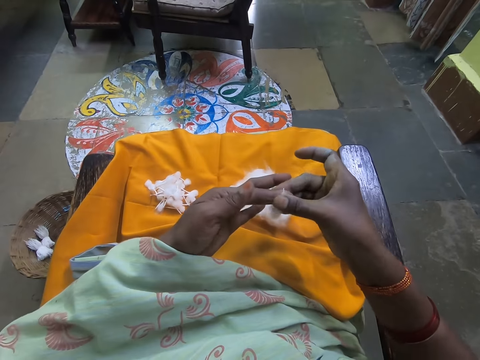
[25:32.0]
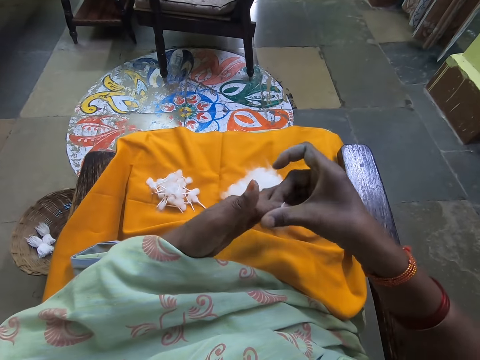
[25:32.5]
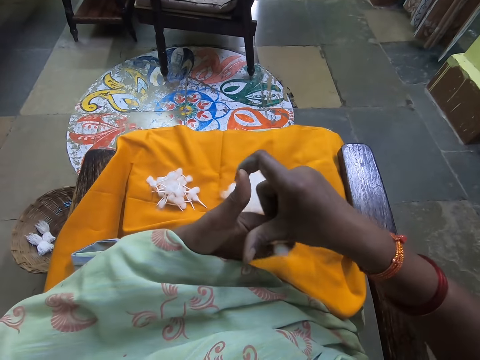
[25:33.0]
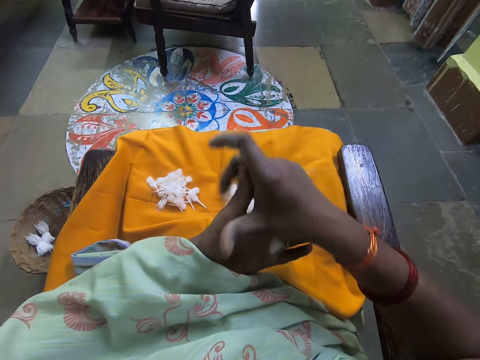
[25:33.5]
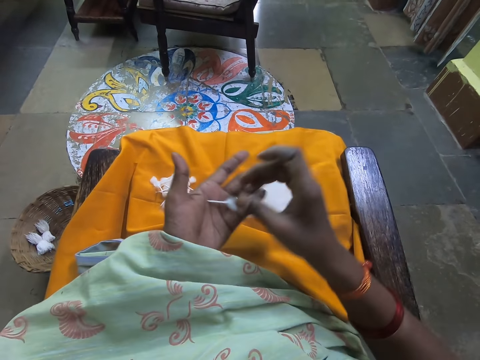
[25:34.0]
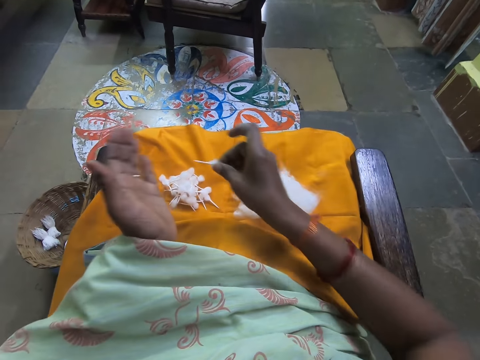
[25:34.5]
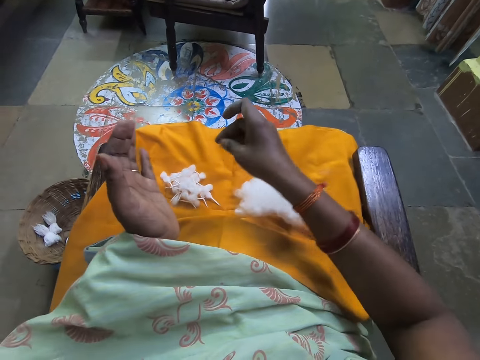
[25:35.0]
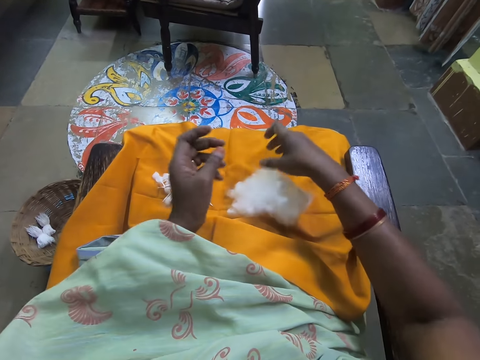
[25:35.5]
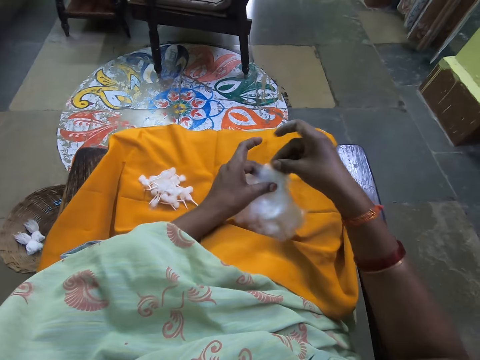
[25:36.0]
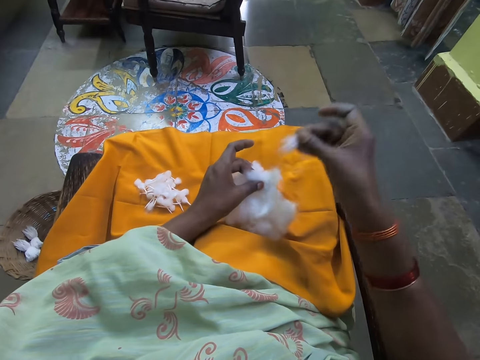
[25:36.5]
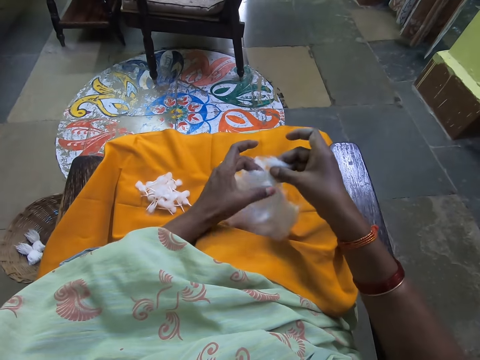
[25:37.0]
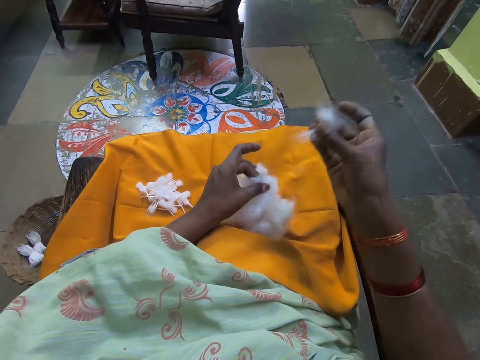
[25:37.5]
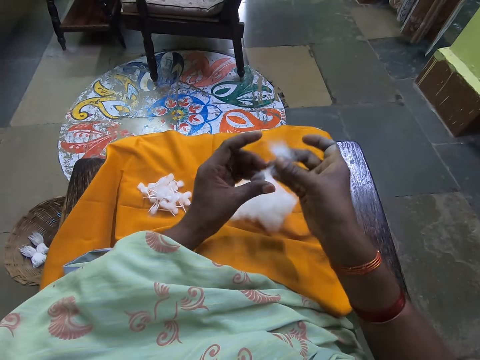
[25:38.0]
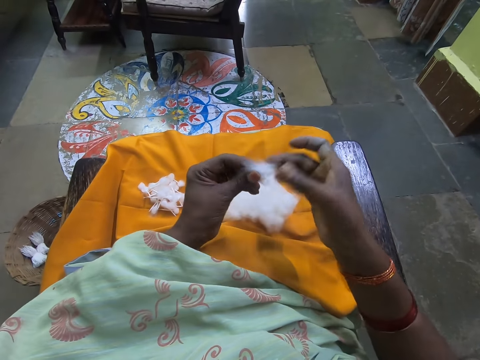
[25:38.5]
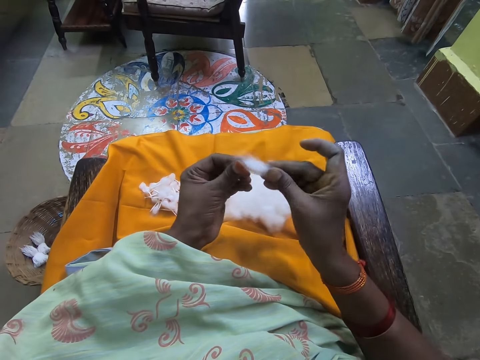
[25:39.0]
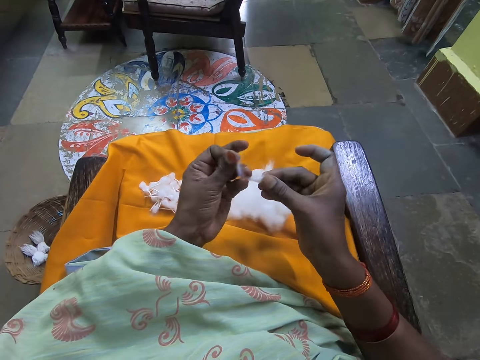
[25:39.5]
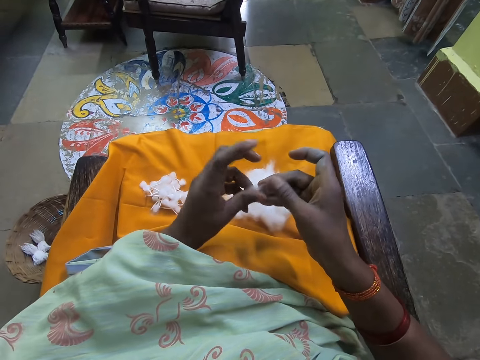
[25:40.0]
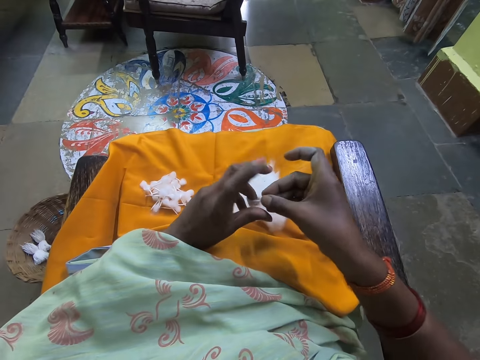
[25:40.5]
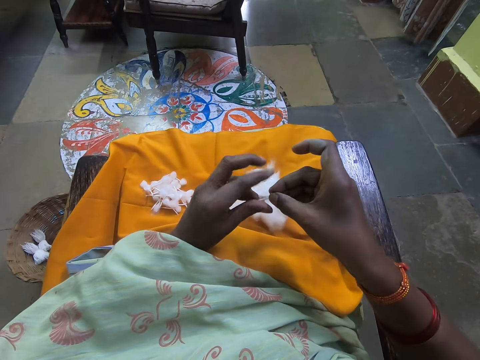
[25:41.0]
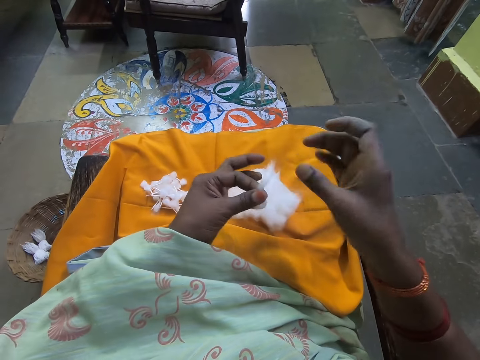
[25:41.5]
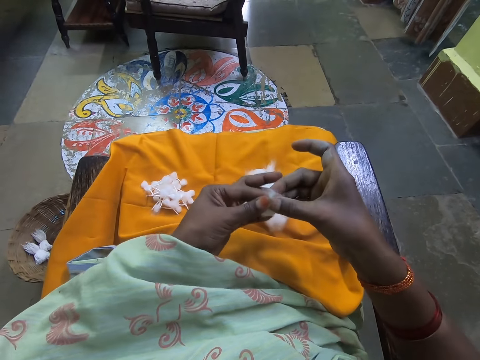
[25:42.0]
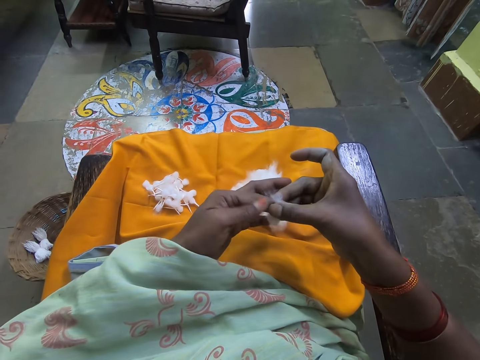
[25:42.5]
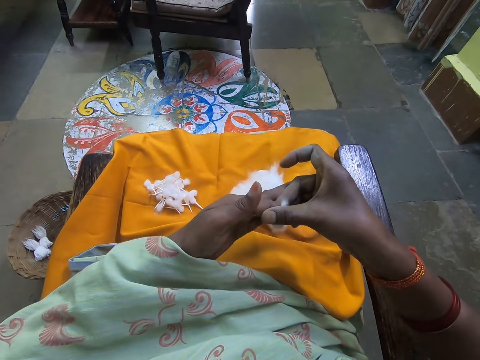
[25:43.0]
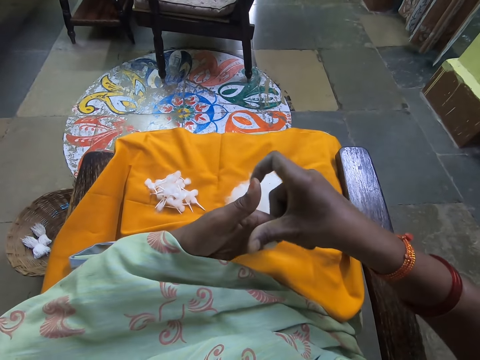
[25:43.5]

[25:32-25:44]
The camera wearer attaches the cotton wool together. She rolls the cotton wool on her palms. She places the cotton on her legs with her right hand. She picks cotton from the ball of cotton on her legs with her right hand. She pulls the cotton wool. She rolls the cotton on her fingers with her hands.

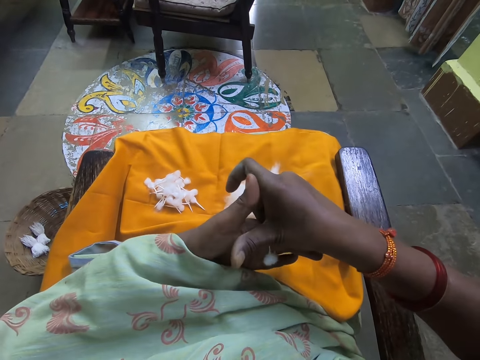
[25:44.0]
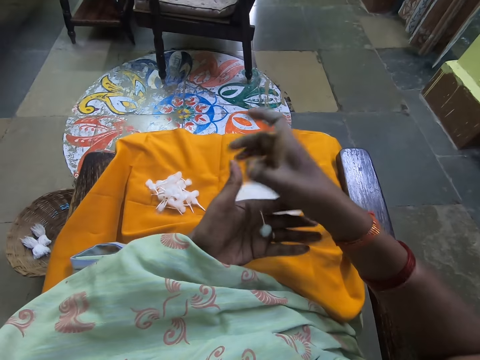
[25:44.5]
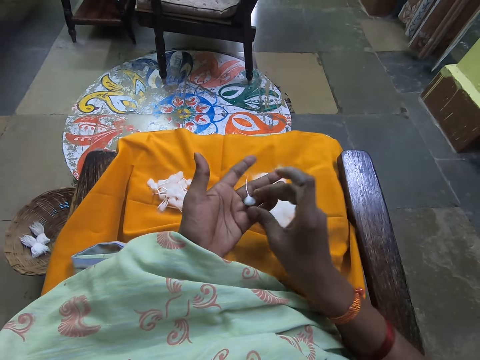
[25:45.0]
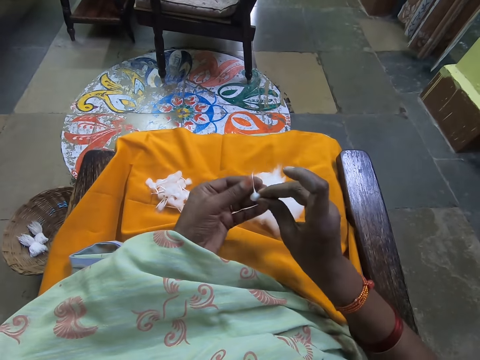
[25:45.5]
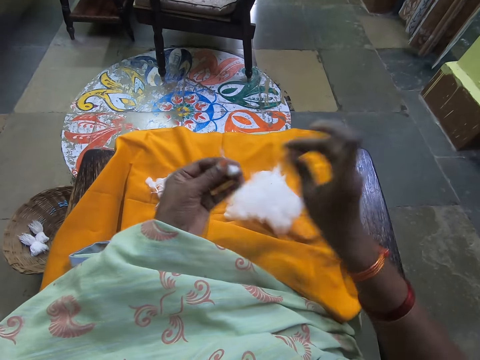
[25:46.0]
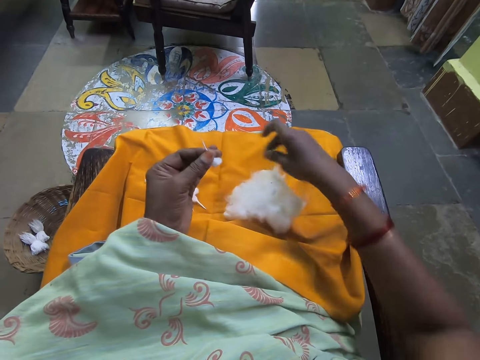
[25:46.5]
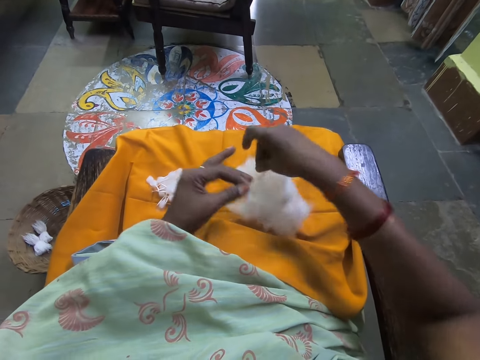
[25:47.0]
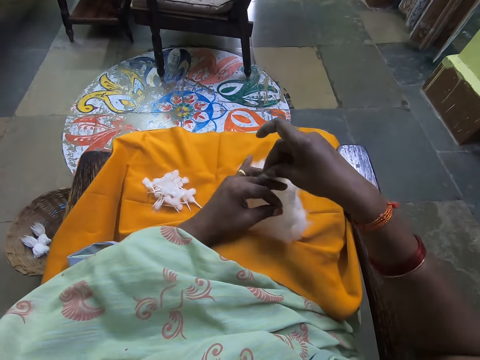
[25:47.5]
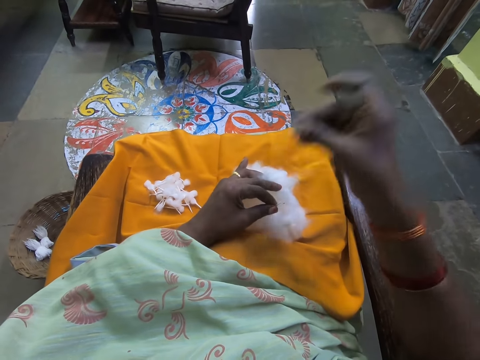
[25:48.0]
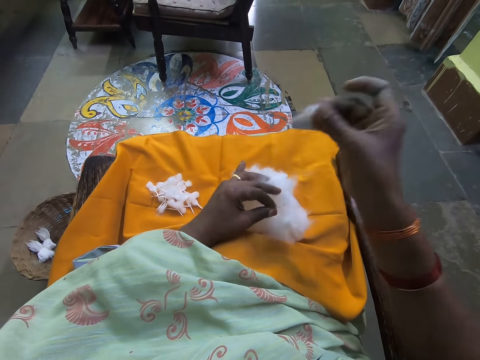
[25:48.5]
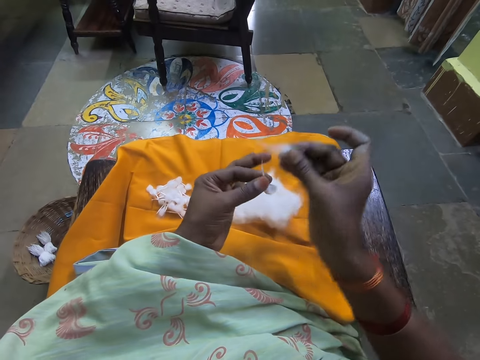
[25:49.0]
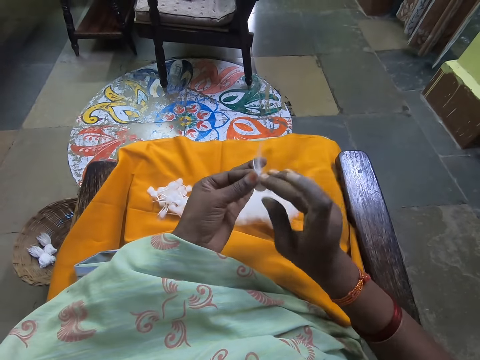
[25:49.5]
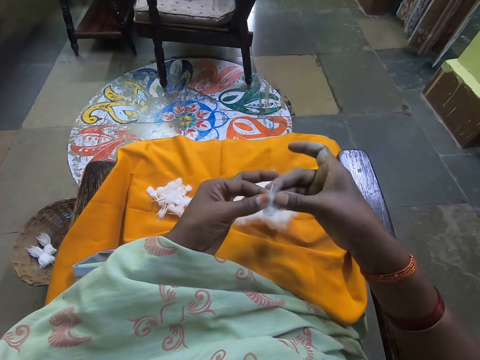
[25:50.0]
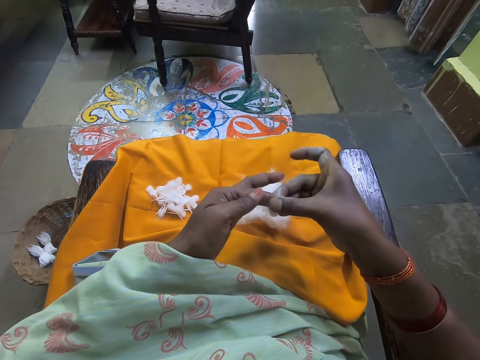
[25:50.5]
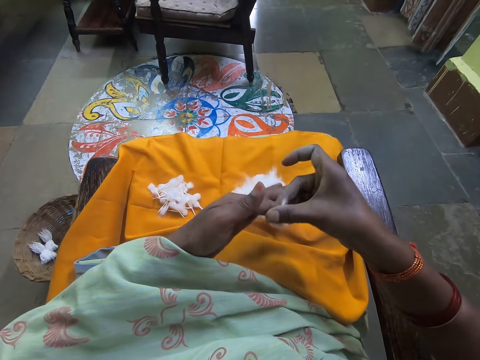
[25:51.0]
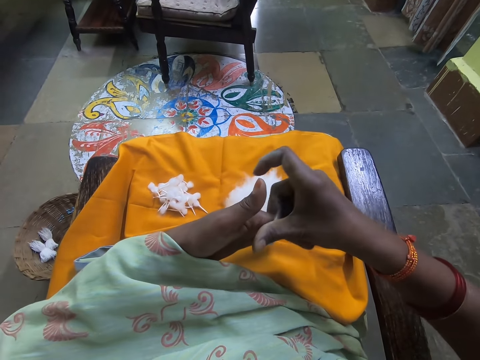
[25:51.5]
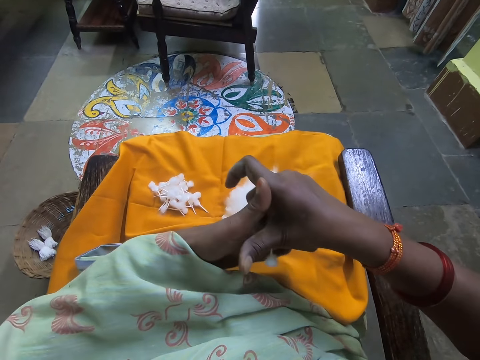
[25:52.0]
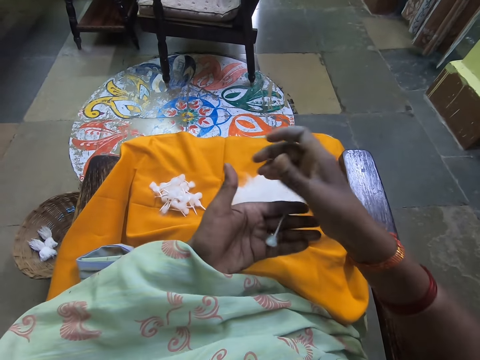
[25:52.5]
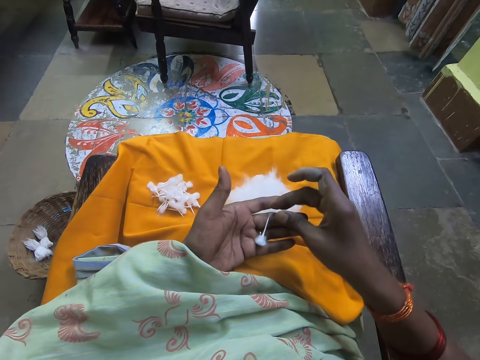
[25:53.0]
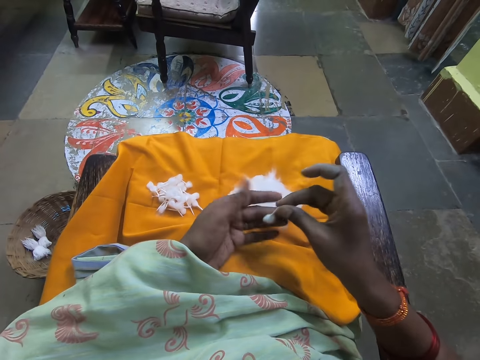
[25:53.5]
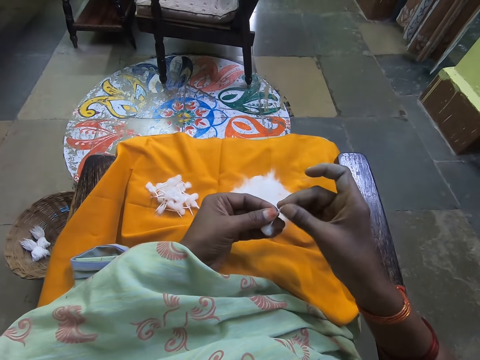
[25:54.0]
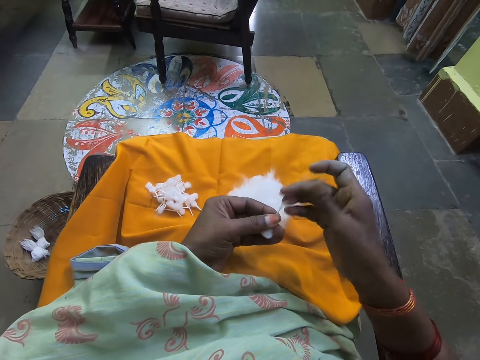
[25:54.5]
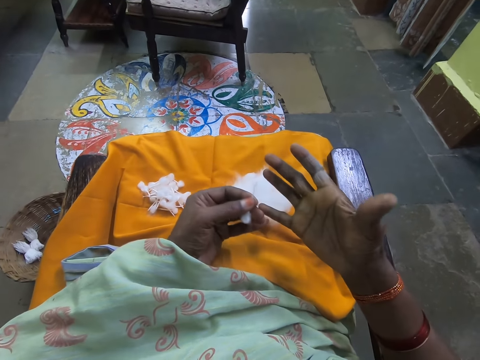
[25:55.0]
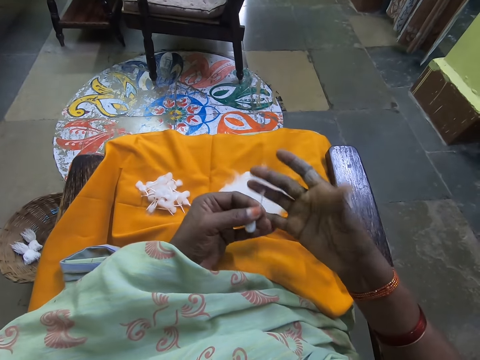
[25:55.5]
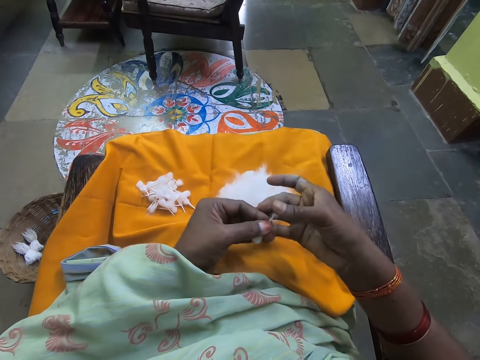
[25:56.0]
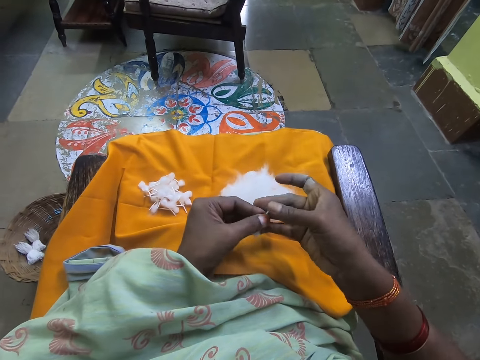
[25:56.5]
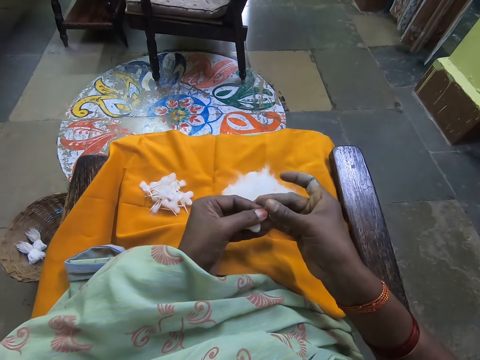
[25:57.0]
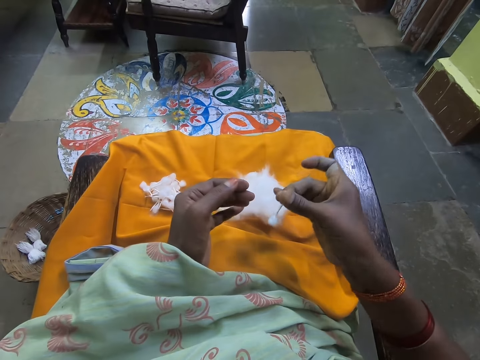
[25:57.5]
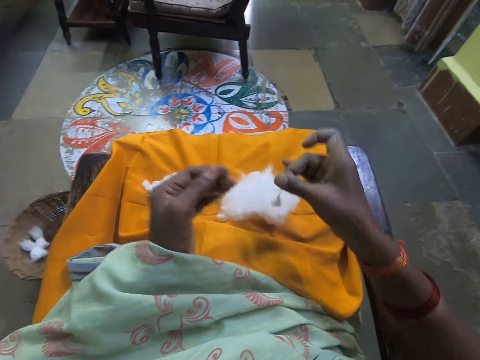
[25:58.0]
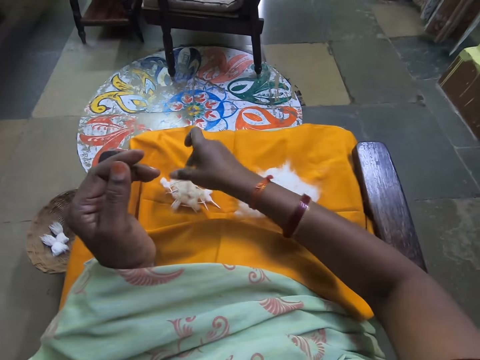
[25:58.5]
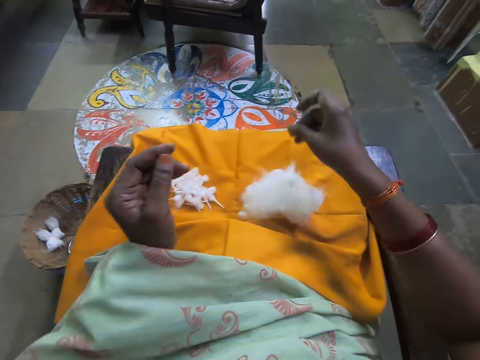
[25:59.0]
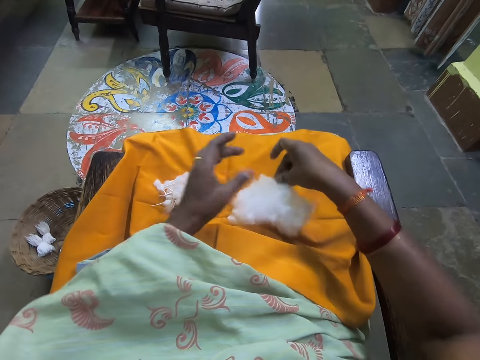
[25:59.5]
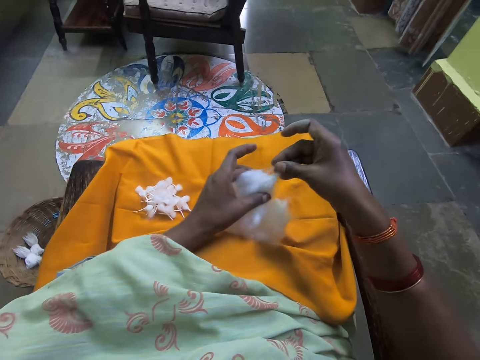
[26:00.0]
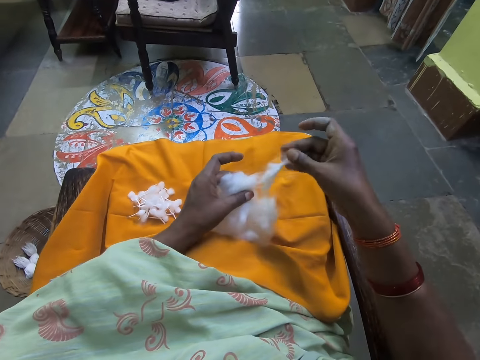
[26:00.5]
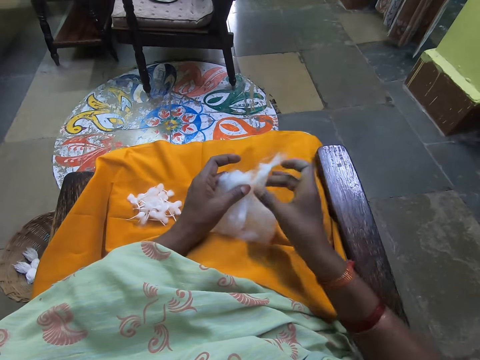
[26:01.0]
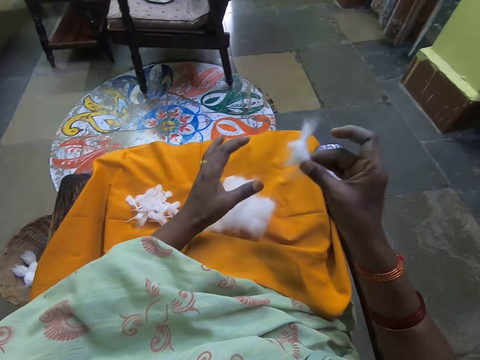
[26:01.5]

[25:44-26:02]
The camera wearer holds the cotton wool with her fingers. She picks cotton from the ball of cotton on her legs with her right hand. She pulls the cotton wool. She rolls the cotton on her fingers with her hands. She attaches the cotton wool together. She holds the cotton wool with her fingers. She stretches her hands. She holds the cotton with her right hand. She places the cotton on her legs with her right hand. She picks cotton from the ball of cotton on her legs with her right hand.
